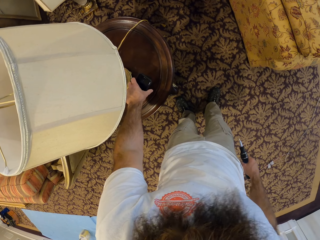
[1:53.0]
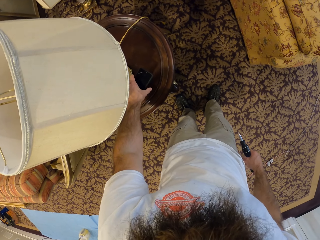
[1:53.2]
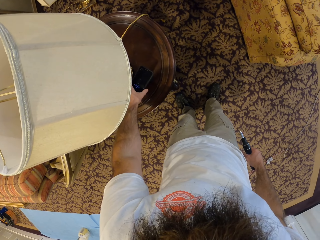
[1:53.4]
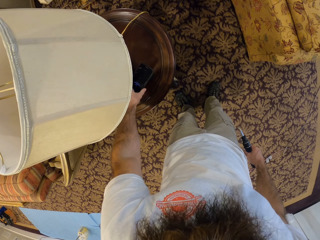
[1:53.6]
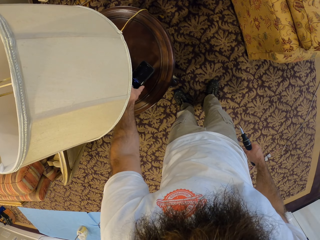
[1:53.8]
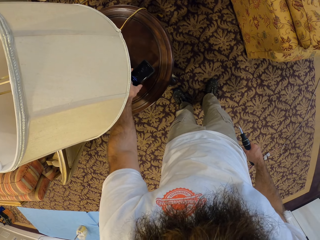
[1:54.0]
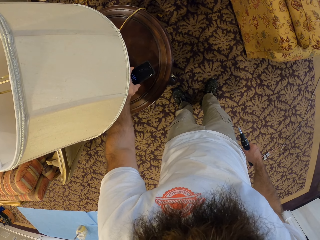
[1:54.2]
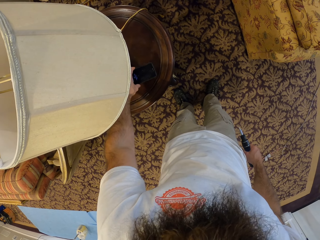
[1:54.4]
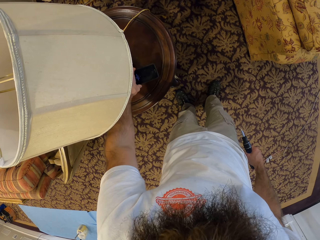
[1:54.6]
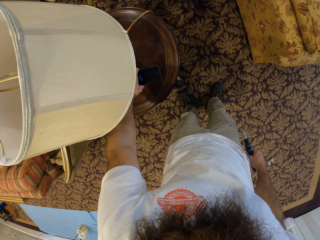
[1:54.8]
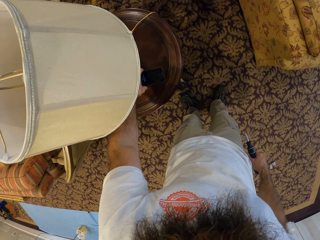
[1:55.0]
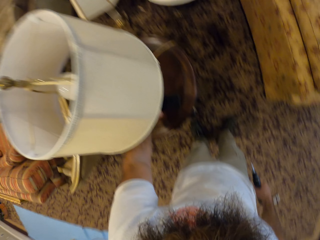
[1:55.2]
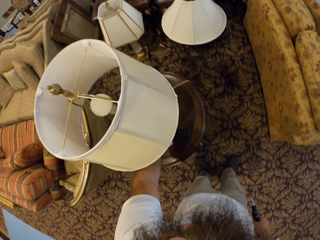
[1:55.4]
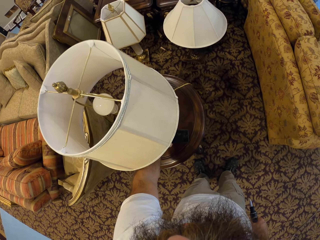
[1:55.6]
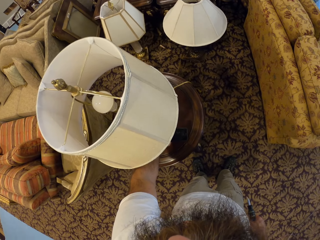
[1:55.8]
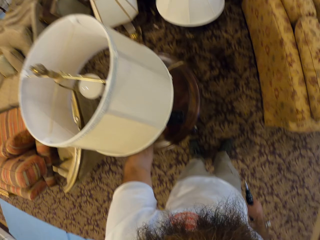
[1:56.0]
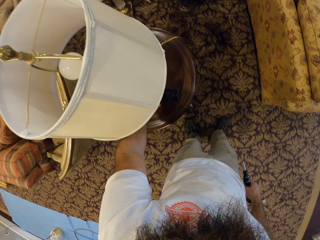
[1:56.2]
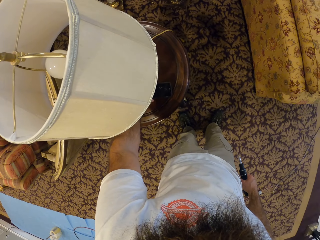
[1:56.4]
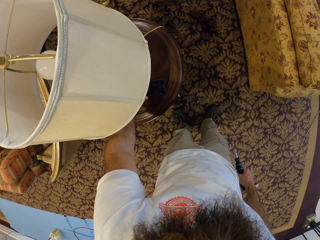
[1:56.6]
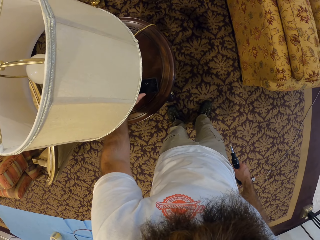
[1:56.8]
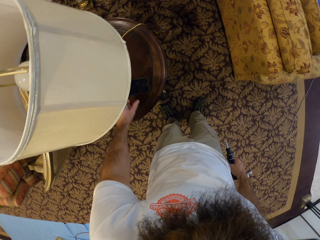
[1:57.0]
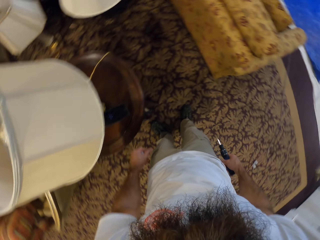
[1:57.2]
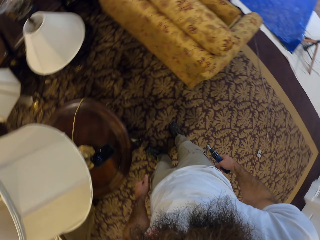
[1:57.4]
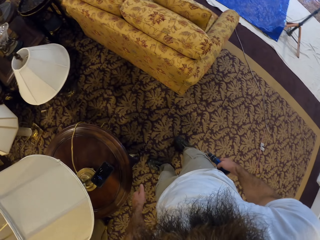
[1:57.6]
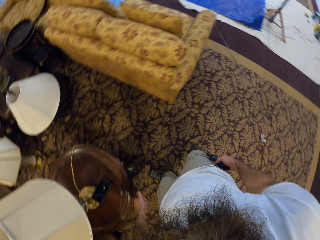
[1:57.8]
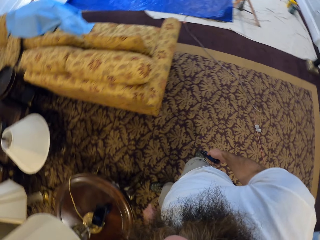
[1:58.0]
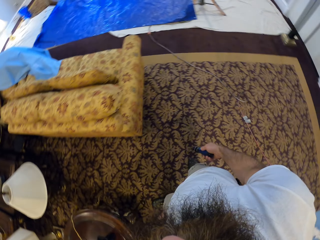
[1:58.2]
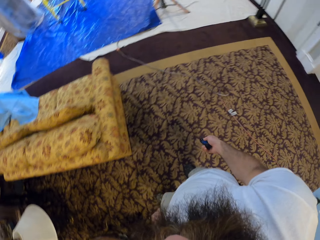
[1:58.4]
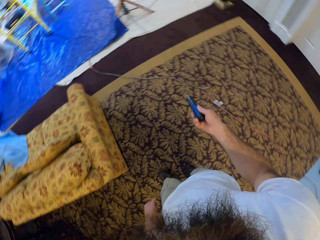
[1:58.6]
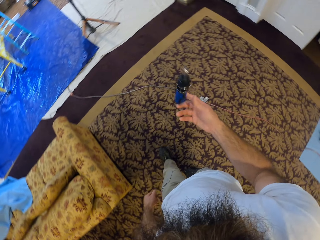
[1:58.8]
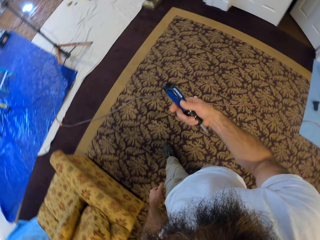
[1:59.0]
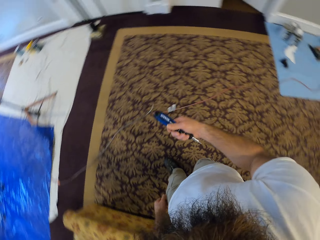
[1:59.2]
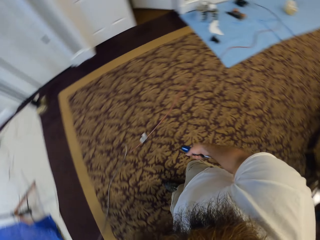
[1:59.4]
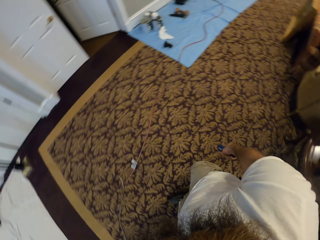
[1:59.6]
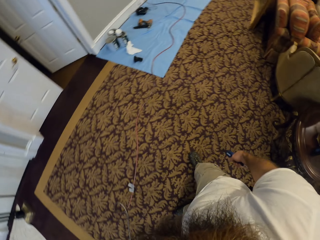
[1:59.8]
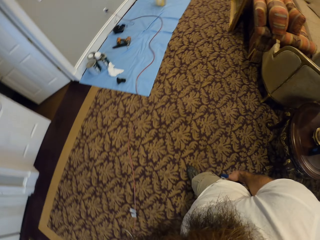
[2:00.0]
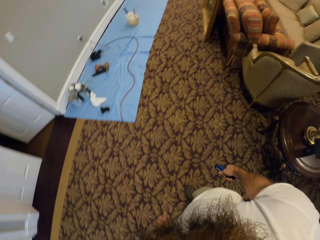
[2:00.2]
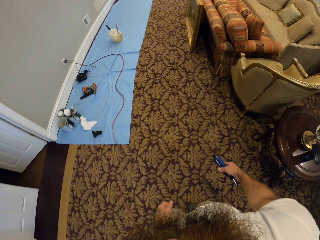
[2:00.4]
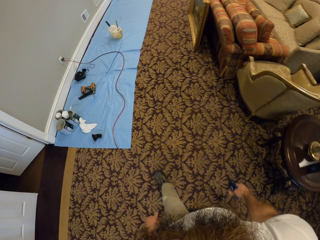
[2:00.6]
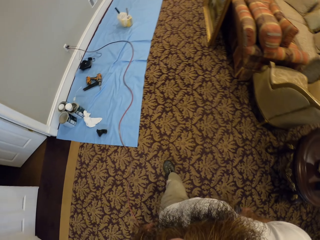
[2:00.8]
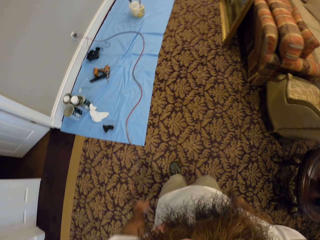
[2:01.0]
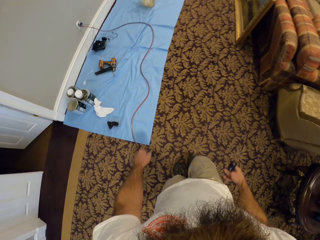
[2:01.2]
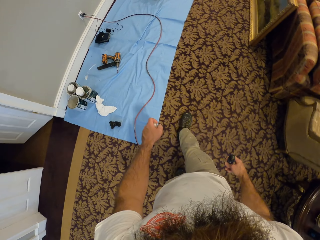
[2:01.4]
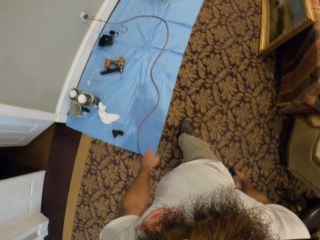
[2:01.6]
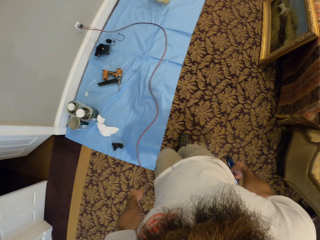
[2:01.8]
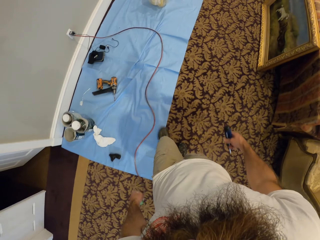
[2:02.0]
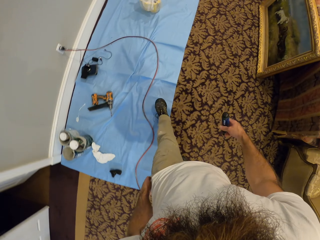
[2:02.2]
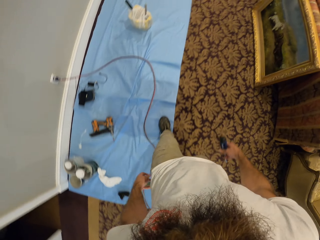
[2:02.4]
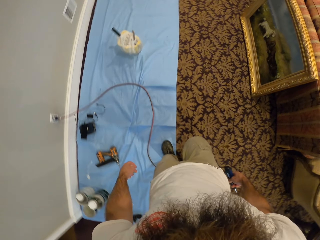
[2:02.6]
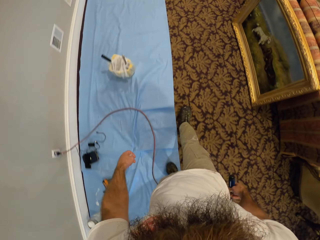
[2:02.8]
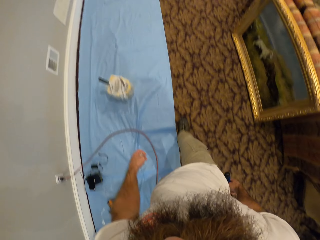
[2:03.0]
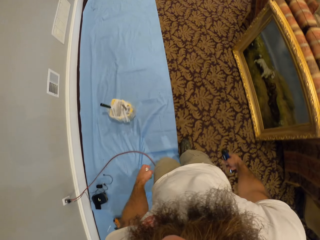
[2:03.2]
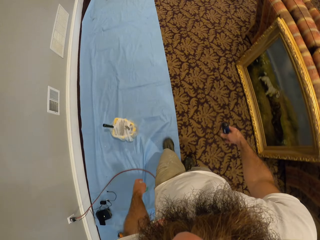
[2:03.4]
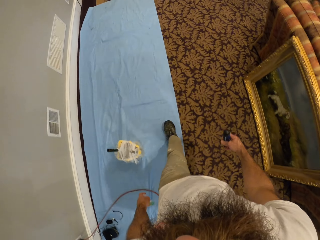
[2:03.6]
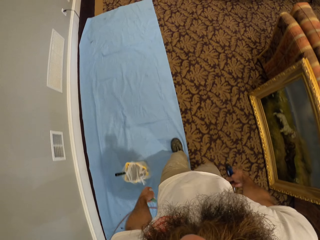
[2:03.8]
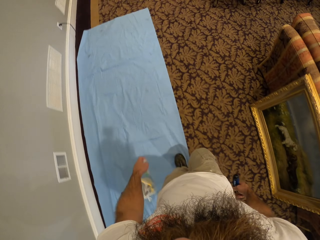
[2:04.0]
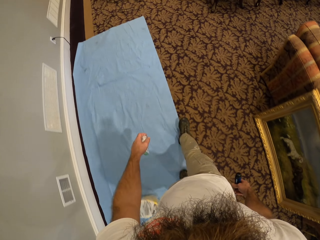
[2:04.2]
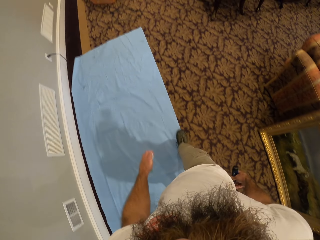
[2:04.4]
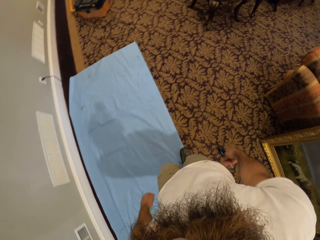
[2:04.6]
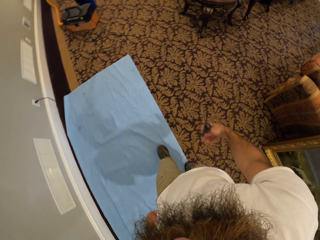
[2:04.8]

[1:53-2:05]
The camera wearer puts the phone on the lampstand. He holds the phone. He walks around the room. He tosses a screwdriver. He spins the screwdriver in his right hand. He walks in the house.

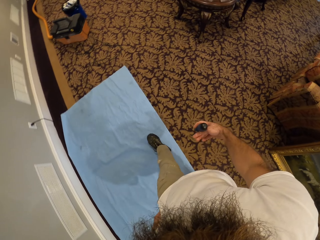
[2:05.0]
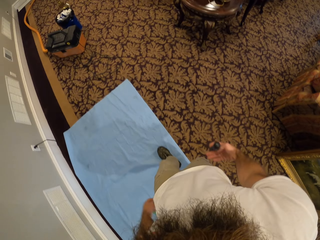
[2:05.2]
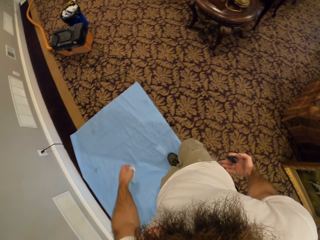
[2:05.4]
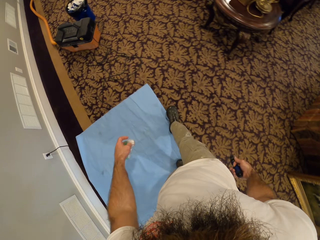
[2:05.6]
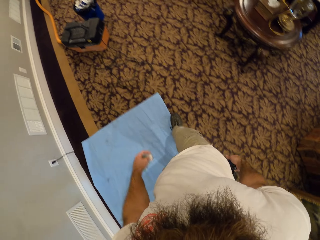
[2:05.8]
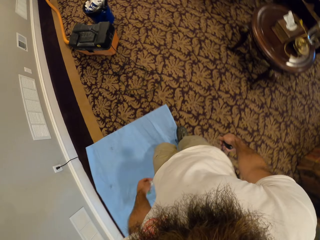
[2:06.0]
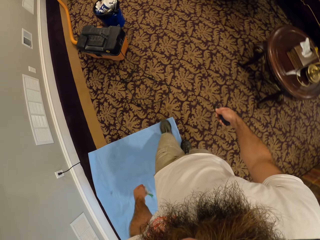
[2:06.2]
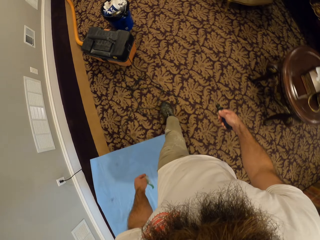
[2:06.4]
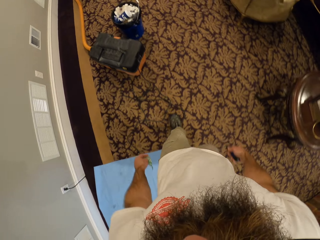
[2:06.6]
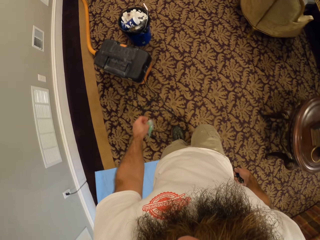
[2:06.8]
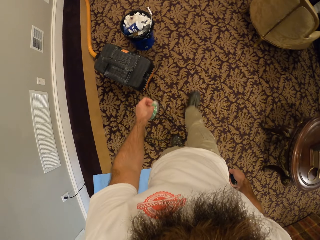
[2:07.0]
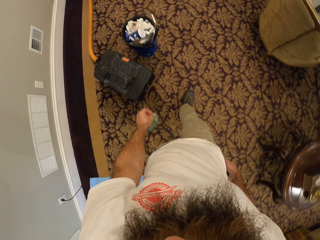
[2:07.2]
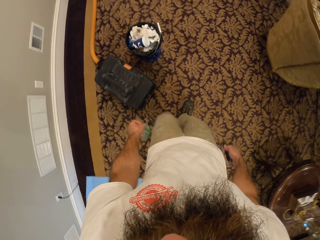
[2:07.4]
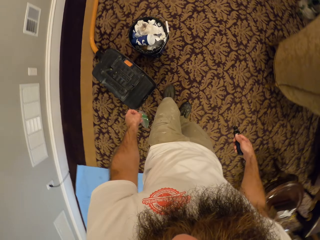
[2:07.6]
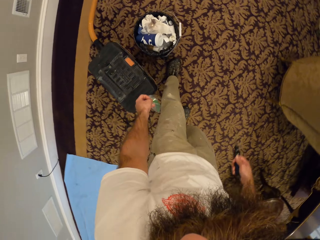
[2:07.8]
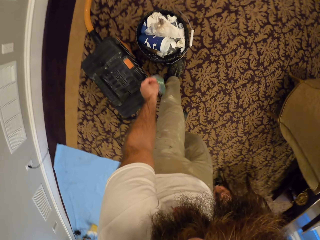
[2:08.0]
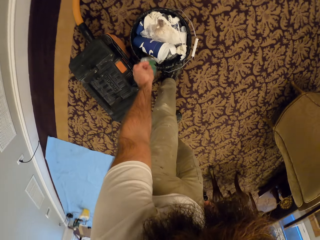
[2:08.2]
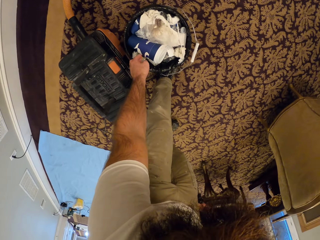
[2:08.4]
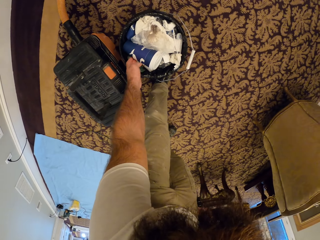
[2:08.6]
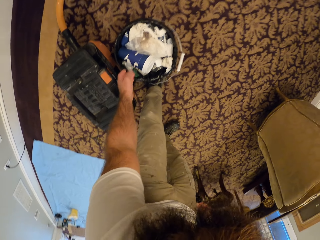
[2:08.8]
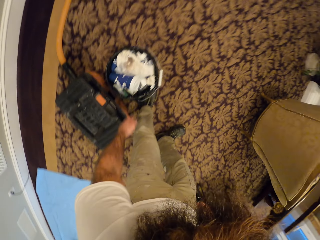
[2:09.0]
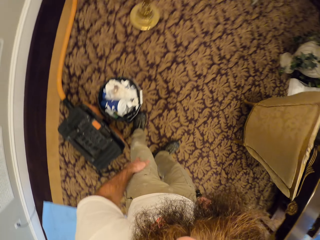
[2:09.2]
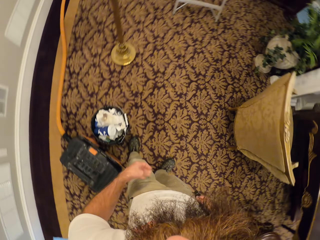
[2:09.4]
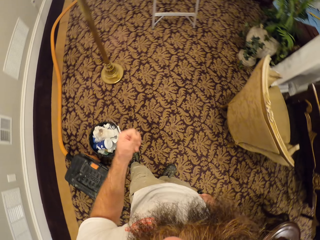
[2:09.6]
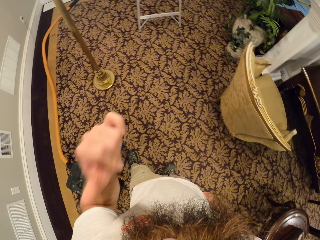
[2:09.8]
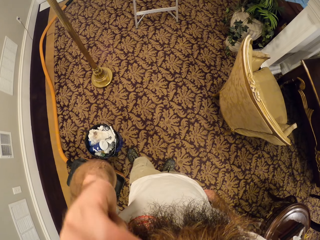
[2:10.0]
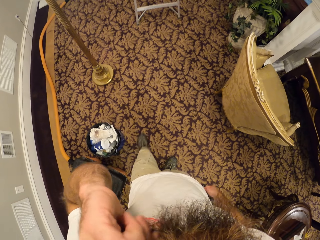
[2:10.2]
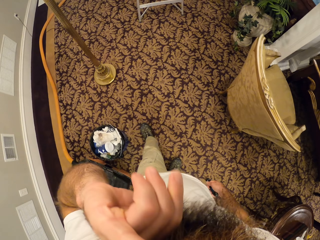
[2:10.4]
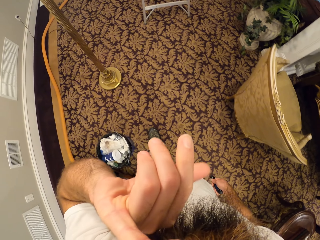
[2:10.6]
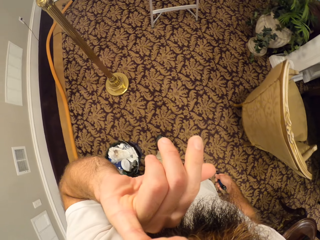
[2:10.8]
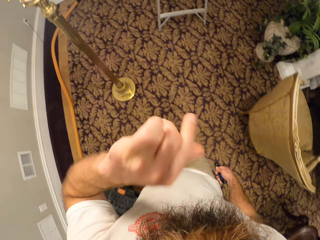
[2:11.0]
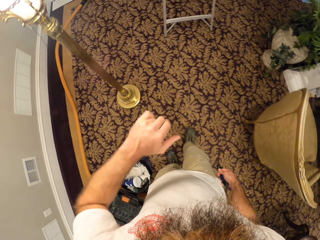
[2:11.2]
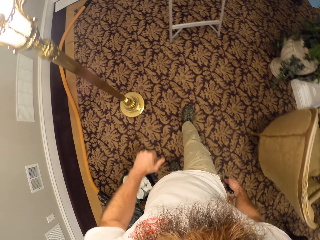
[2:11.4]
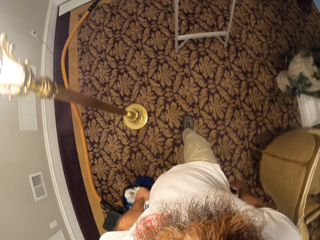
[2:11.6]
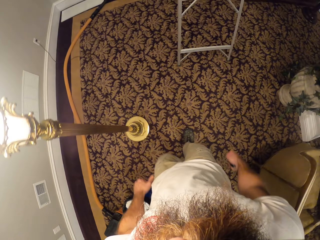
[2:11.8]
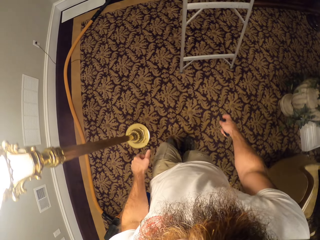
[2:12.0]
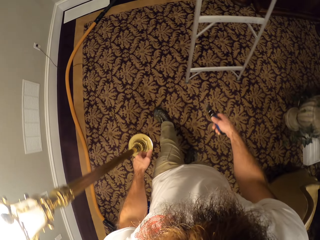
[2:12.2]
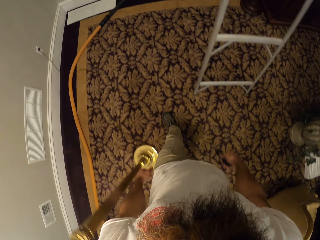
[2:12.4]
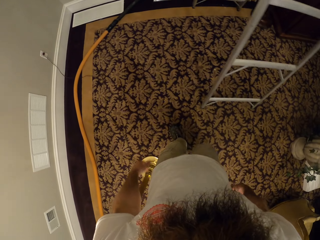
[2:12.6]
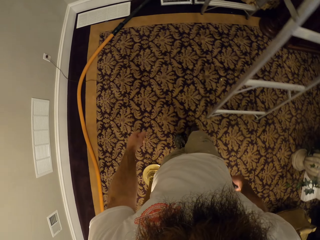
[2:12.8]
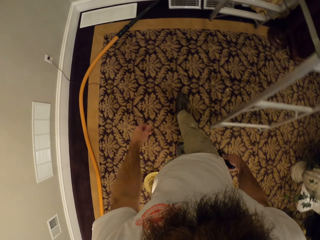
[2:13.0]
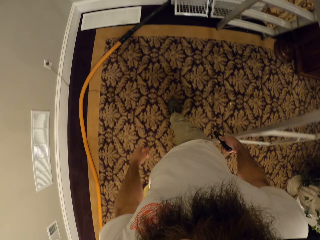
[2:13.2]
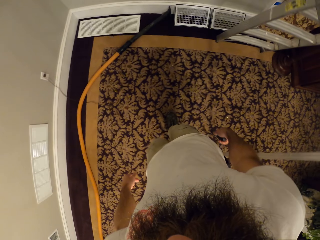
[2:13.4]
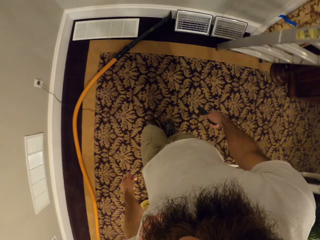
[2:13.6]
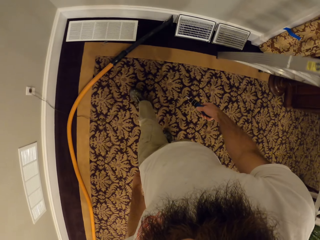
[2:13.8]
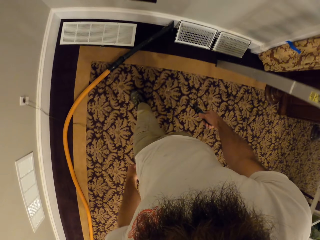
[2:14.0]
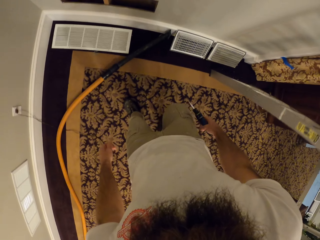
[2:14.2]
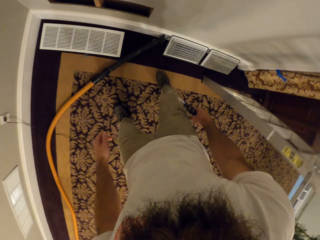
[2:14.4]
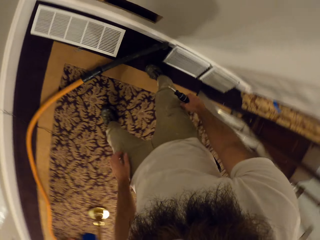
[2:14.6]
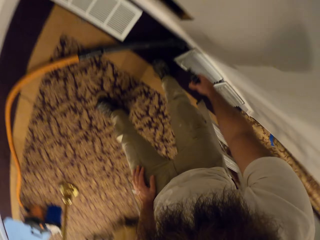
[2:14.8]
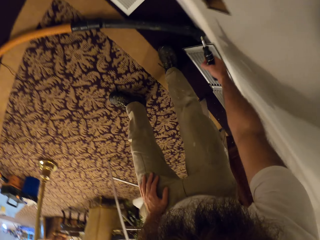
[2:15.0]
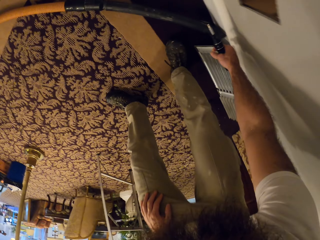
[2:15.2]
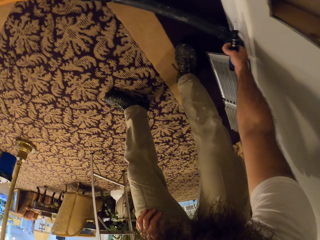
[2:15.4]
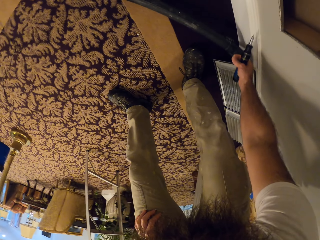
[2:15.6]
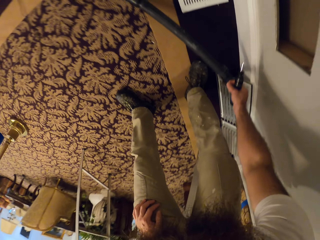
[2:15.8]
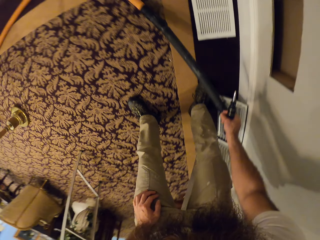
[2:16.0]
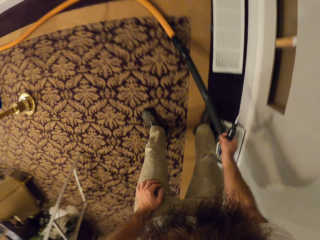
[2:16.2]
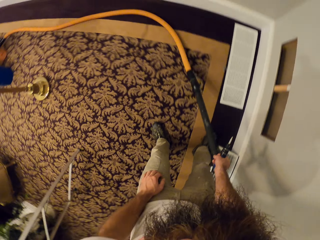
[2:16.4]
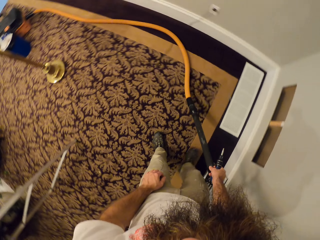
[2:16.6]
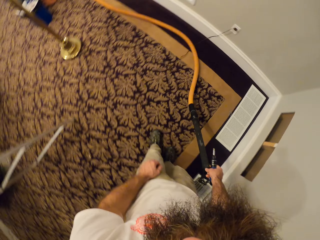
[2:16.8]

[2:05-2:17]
The camera wearer drops the plastic bag in a trash can with his left hand. He touches his beard. He lifts his hand. He walks in the house. He picks up a hose from the ground with his right hand.
